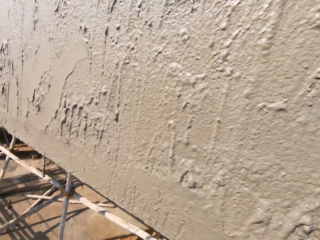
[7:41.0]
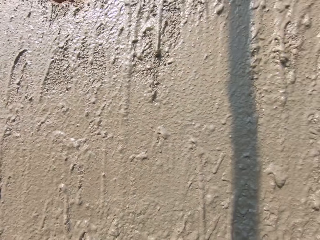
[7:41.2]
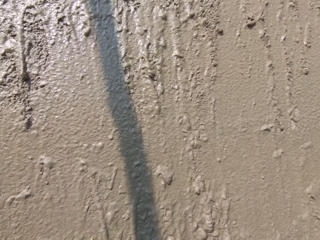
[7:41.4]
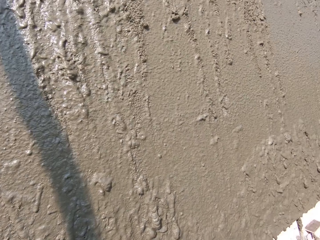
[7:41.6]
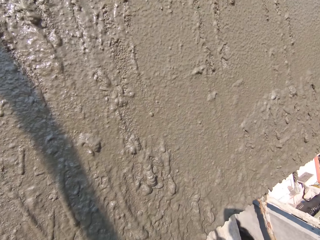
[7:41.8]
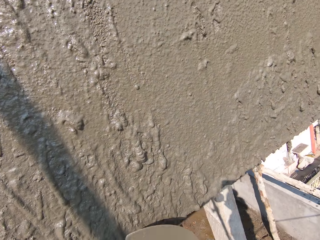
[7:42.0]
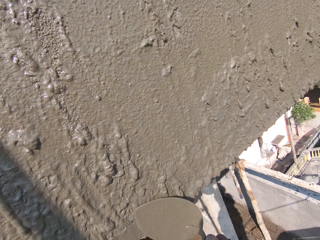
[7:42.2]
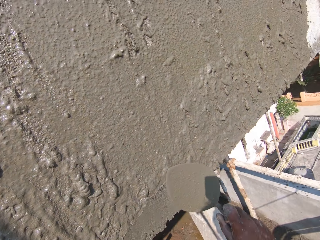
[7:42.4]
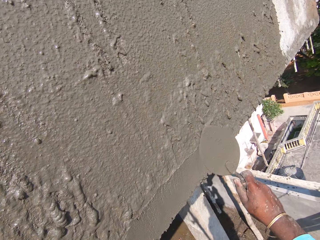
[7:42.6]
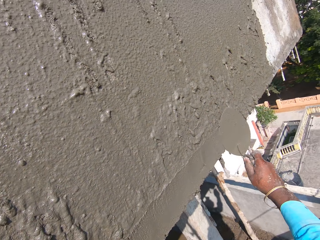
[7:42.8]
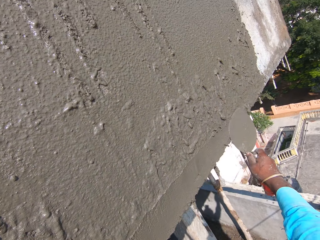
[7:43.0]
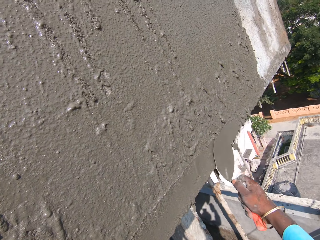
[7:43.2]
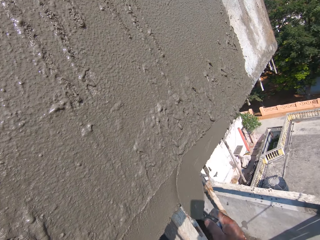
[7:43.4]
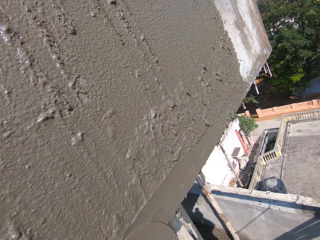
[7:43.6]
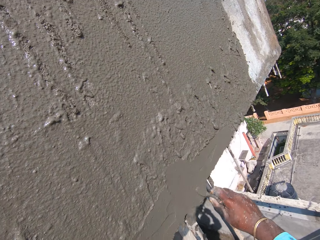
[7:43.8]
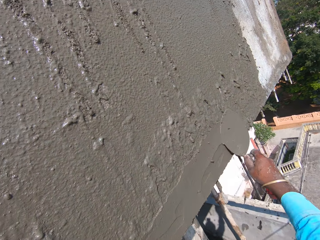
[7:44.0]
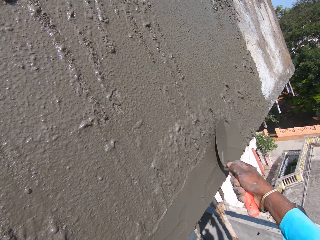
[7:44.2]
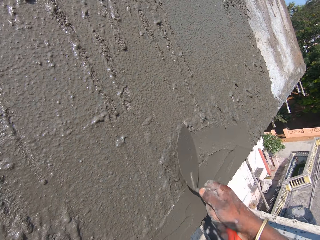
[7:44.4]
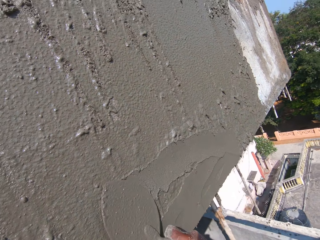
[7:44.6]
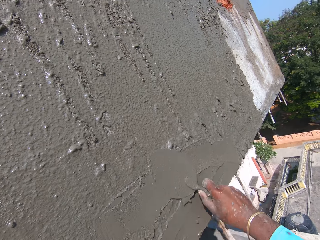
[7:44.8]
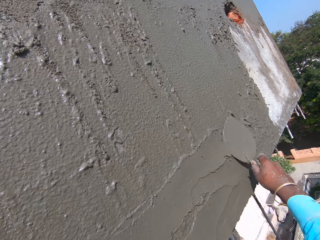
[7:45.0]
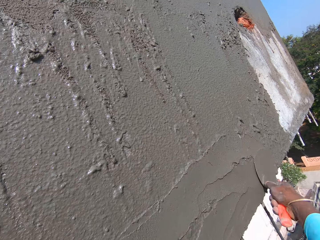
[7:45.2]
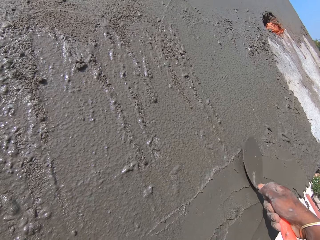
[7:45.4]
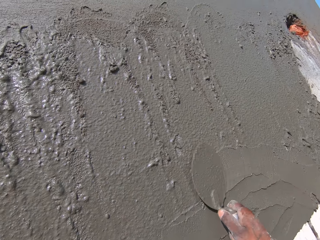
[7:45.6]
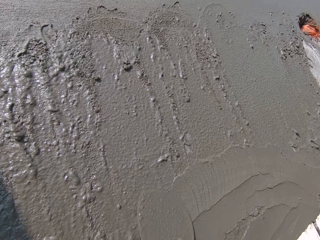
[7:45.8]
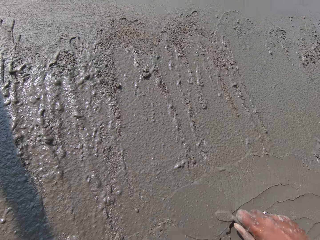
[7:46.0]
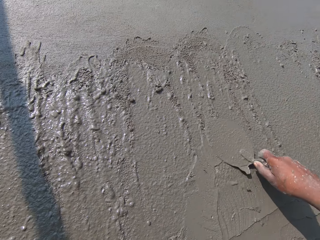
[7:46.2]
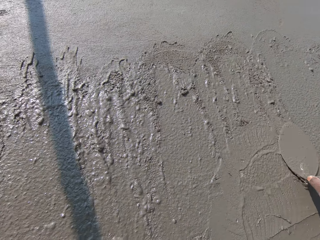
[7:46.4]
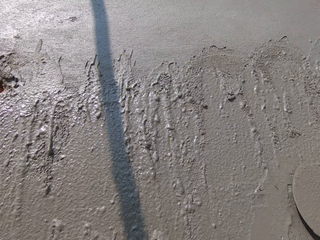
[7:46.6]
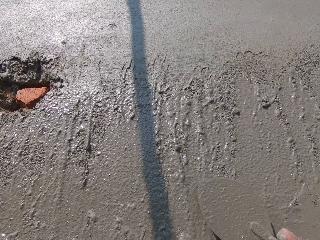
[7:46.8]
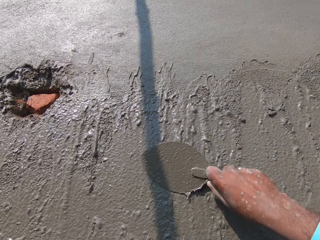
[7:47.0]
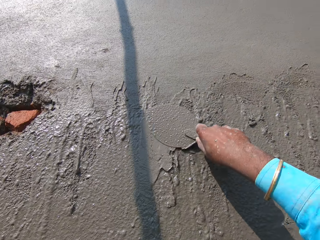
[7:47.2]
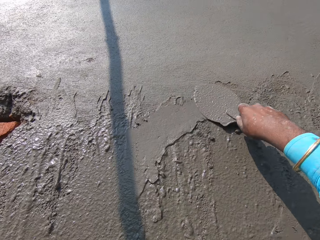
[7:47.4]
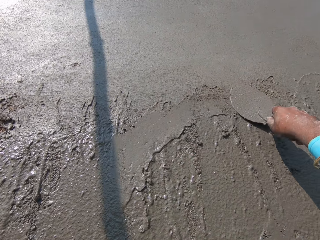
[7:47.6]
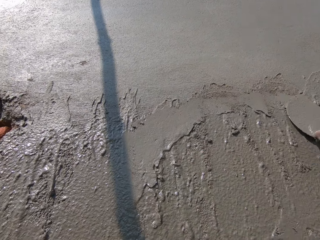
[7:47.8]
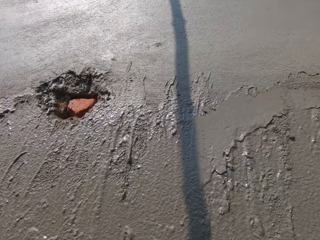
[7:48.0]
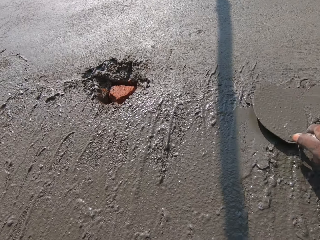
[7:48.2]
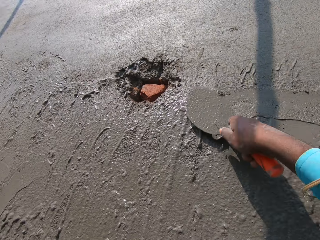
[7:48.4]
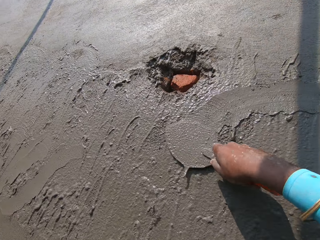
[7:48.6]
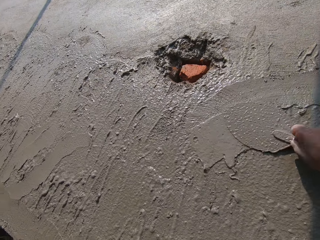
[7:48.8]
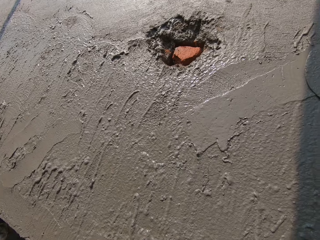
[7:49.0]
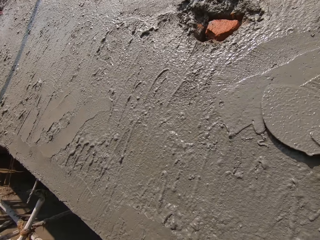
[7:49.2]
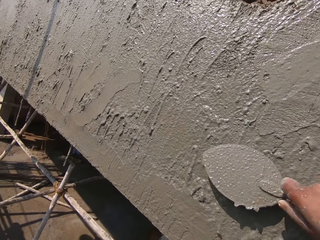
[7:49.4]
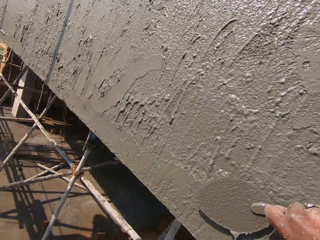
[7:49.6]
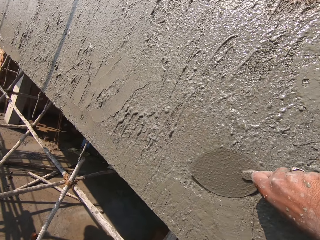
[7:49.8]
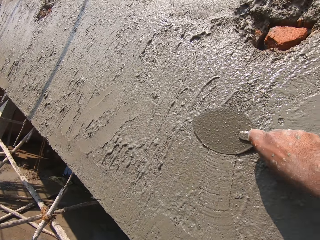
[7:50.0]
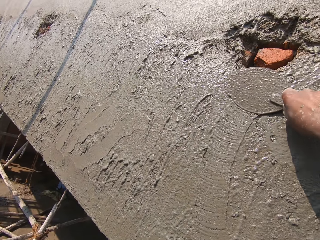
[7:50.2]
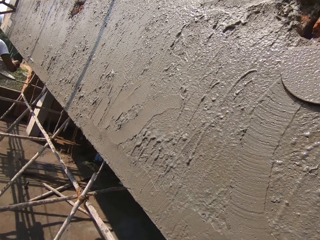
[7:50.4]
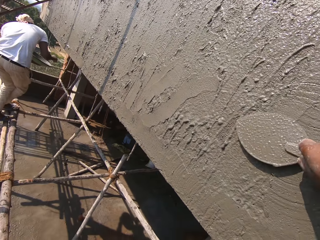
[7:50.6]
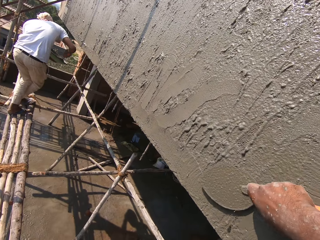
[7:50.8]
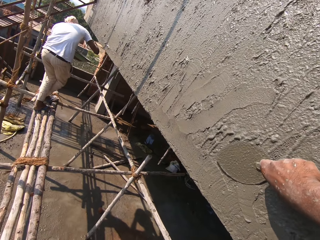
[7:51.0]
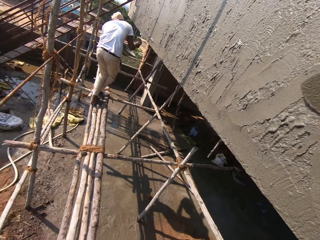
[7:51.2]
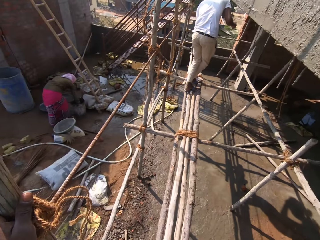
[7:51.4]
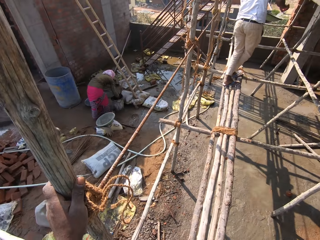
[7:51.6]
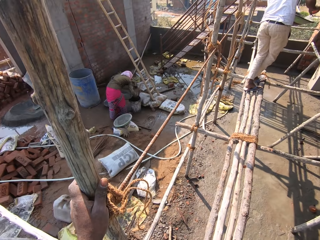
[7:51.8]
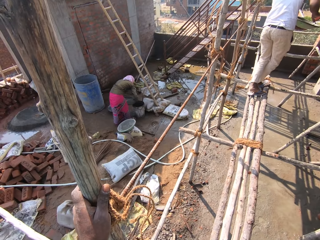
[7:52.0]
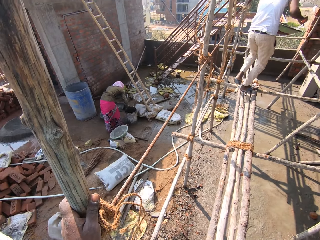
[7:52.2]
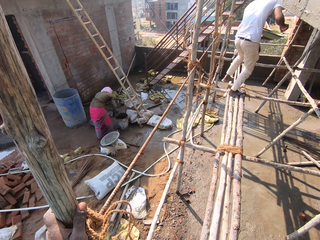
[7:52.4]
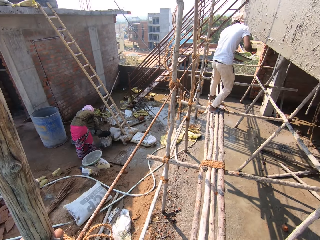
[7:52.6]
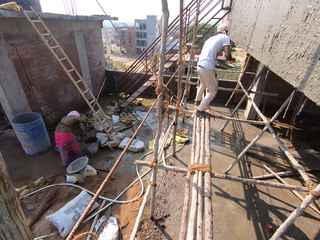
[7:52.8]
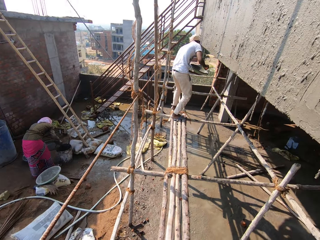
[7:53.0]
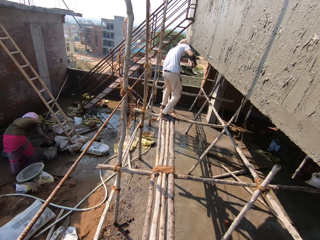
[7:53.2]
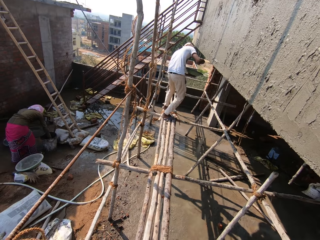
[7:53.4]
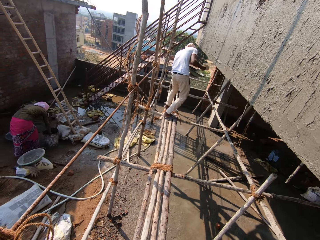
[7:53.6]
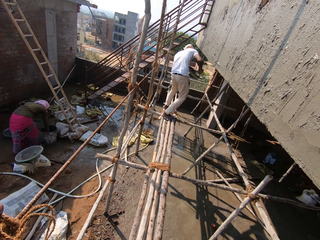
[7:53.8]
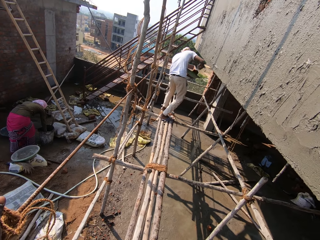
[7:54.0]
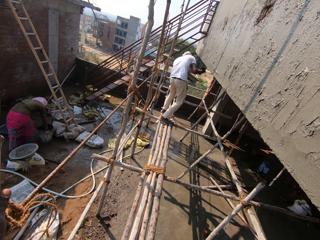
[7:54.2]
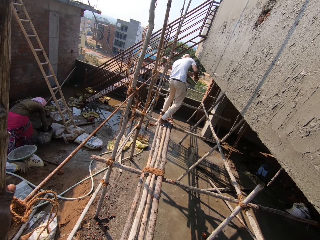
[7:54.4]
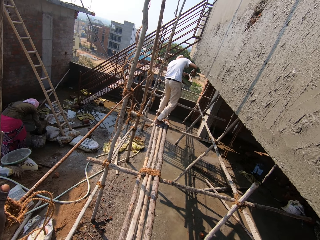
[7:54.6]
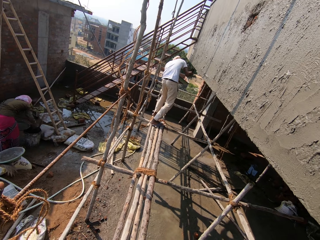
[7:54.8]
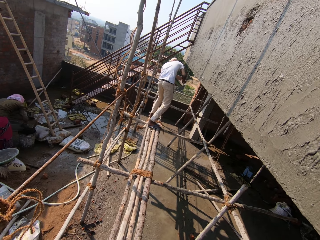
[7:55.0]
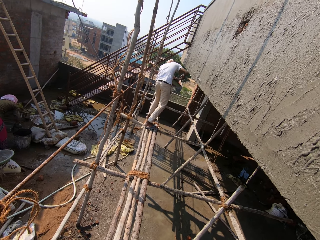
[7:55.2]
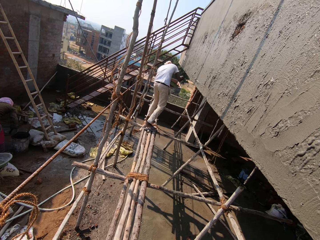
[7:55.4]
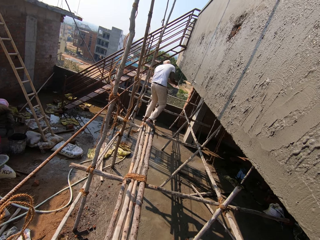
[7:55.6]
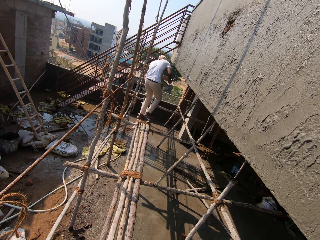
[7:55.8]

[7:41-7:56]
The camera wearer smoothens the concrete on the wall with the brick trowel in his right hand. A man scoops concrete from the pan in his left hand on the wall with the brick trowel in his right hand. The camera wearer turns around. A woman scoops concrete from a bucket on the ground into the pan in her left hand with a scoop in her right hand. The camera wearer holds the scaffolding with his left hand.

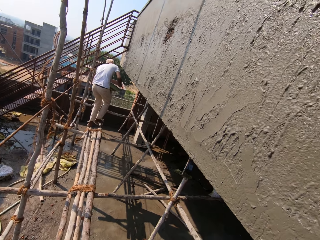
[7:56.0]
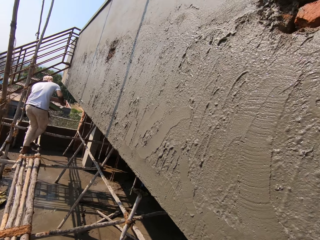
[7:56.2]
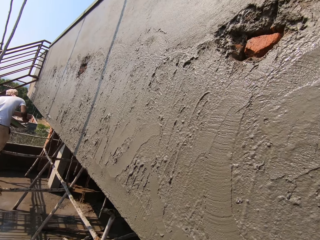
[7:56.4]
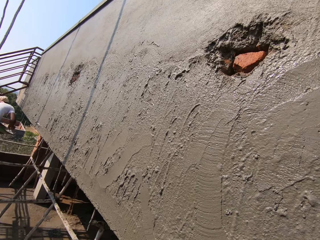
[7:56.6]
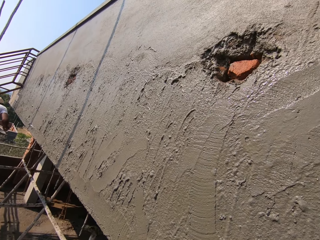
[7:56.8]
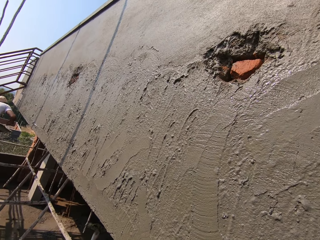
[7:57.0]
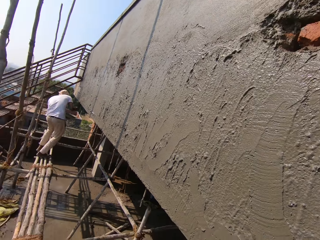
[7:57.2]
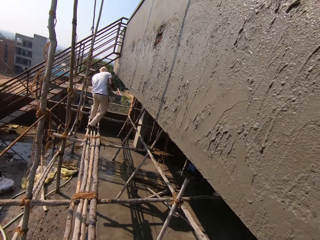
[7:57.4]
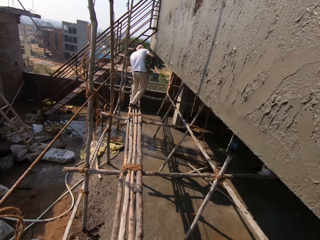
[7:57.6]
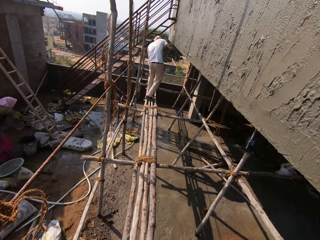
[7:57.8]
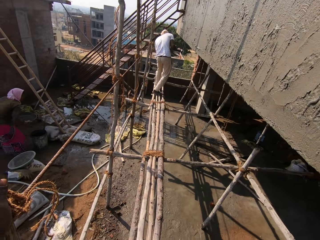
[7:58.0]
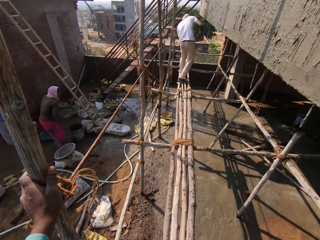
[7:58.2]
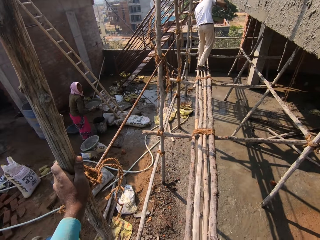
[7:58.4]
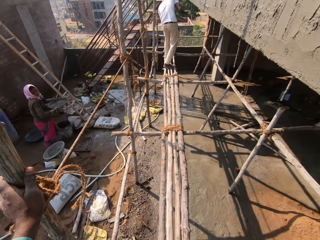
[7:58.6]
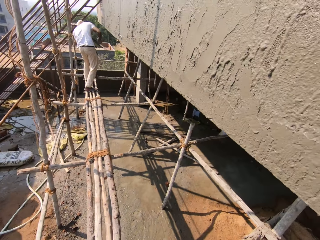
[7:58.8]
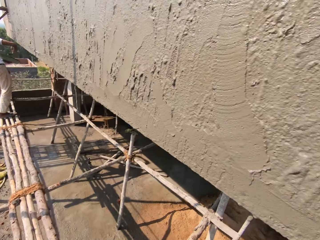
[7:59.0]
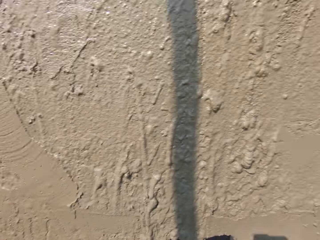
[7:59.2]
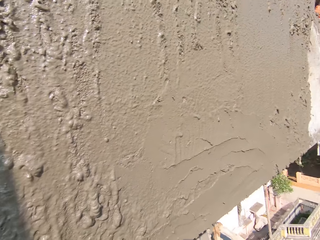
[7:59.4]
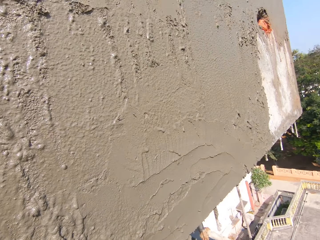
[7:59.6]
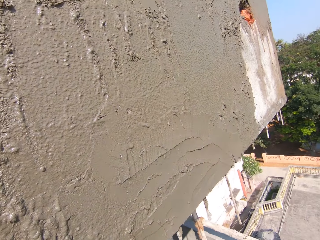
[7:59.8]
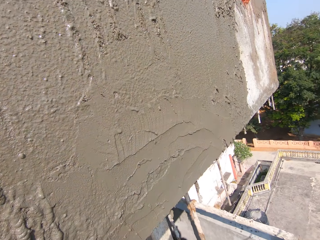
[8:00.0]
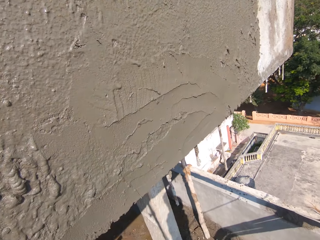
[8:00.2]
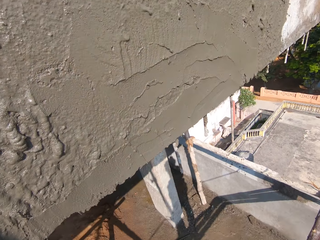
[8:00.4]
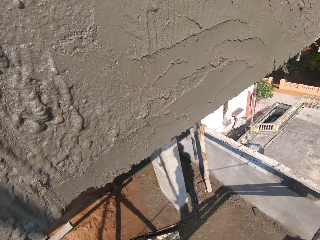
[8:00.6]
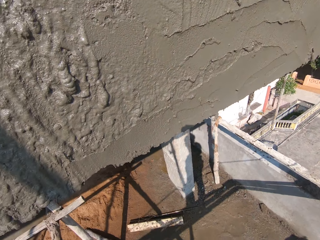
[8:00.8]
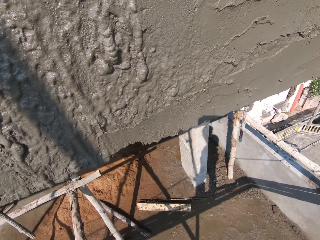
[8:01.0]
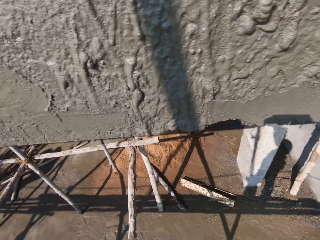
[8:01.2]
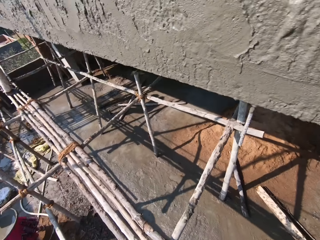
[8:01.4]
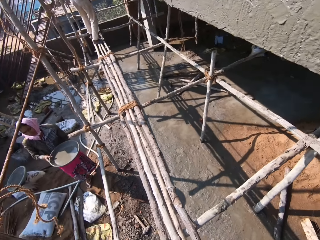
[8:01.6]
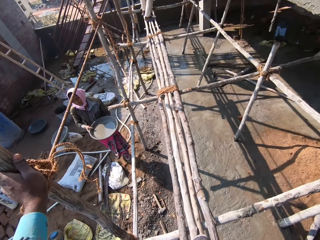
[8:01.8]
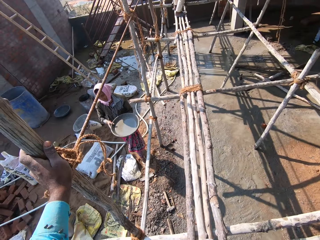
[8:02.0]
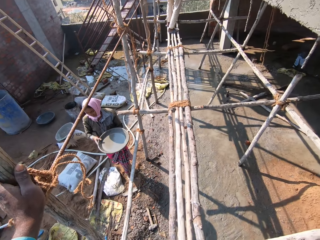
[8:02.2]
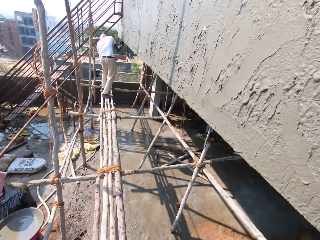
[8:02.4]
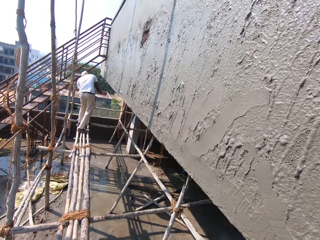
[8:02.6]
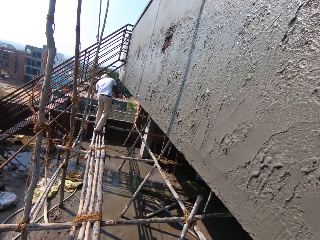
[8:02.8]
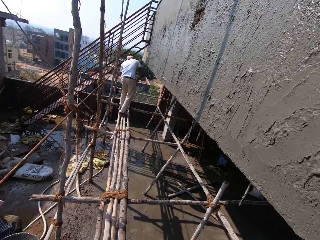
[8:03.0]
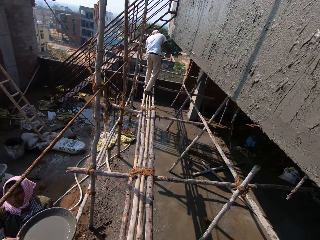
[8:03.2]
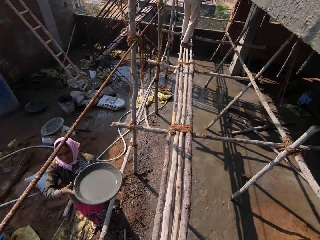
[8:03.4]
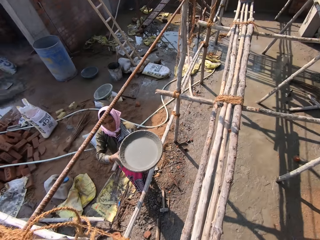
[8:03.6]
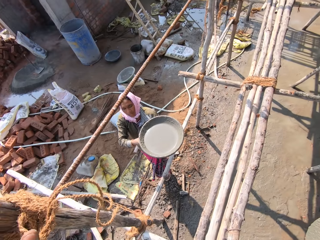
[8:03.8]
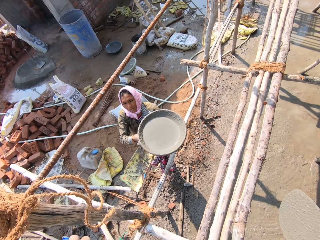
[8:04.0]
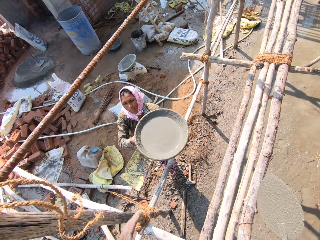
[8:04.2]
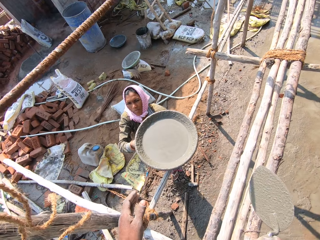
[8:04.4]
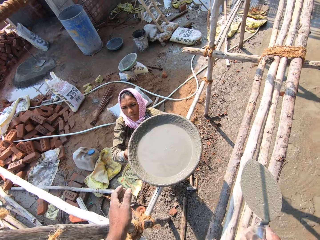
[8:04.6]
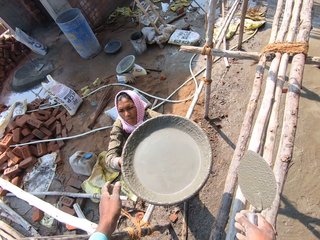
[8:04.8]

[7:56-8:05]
The camera wearer looks around. A woman carries the pan of concrete with her hands. She walks towards the camera wearer with the pan of concrete in her hands. She transfers the pan of concrete with her hands to the camera wearer.
